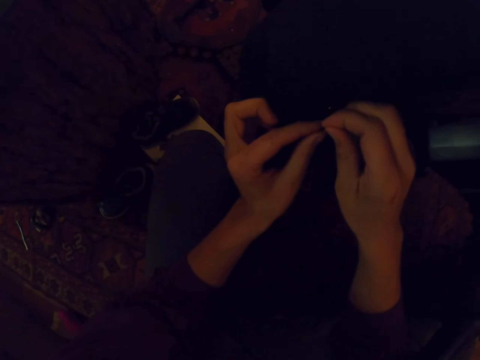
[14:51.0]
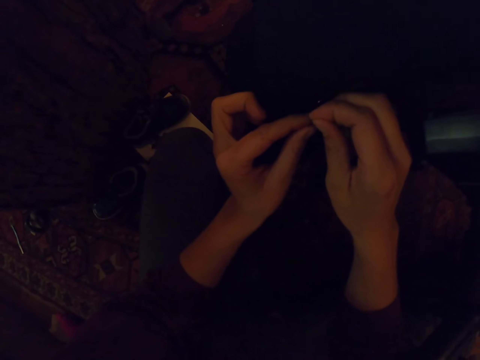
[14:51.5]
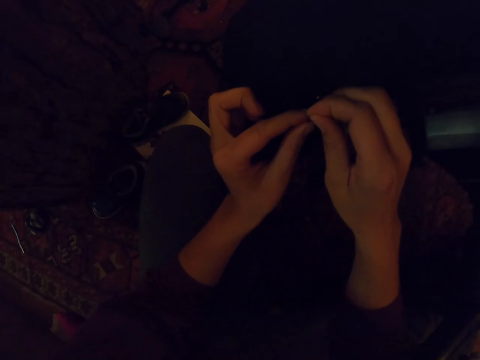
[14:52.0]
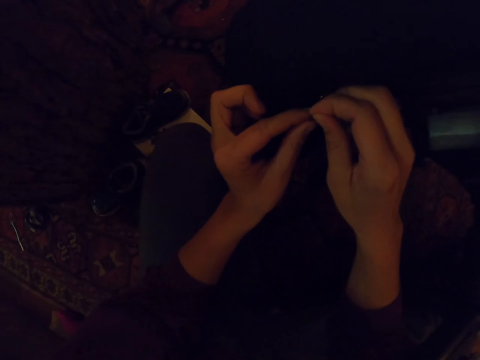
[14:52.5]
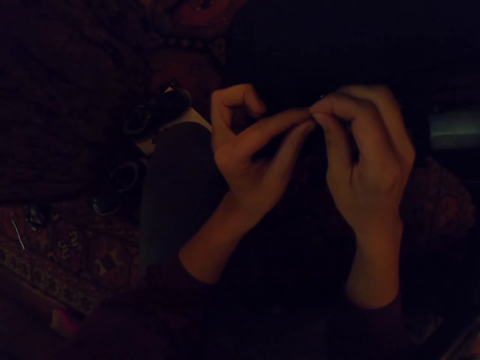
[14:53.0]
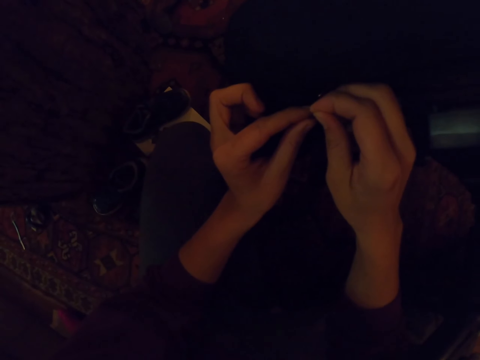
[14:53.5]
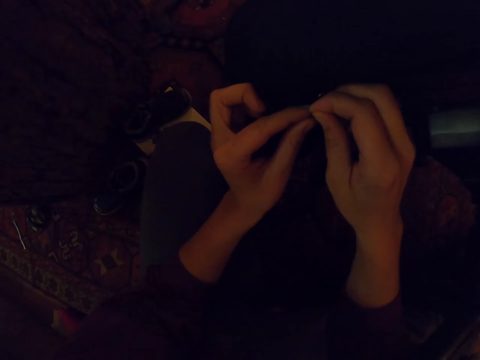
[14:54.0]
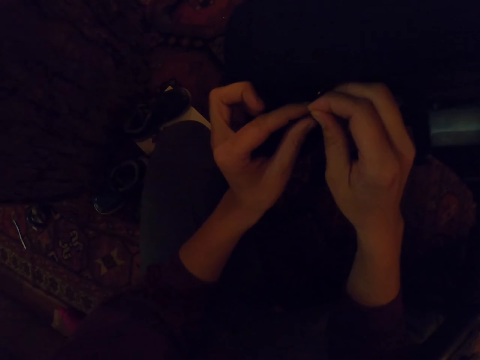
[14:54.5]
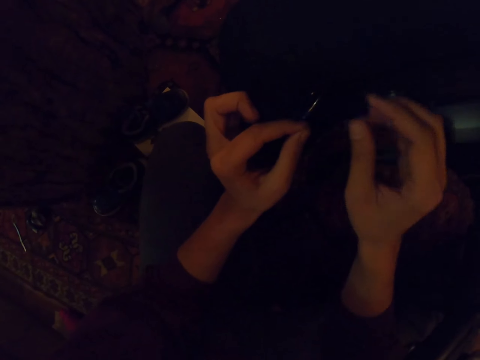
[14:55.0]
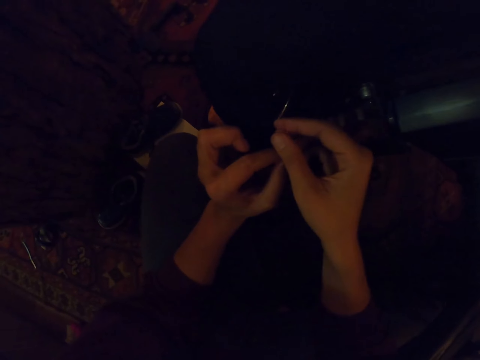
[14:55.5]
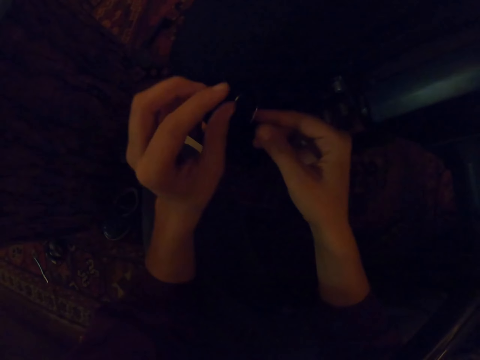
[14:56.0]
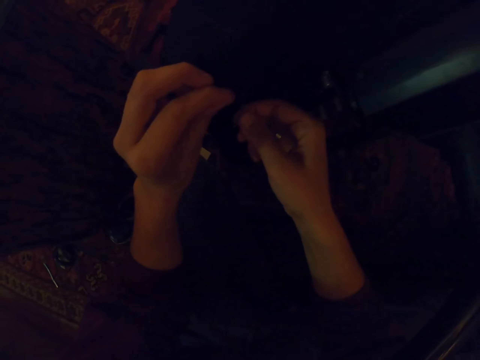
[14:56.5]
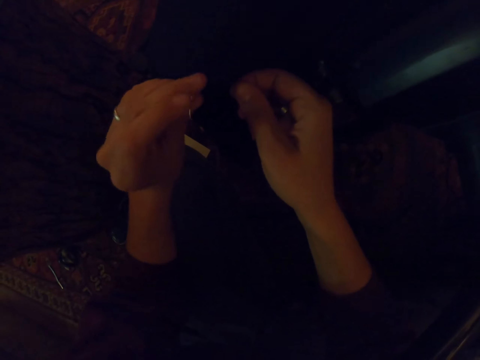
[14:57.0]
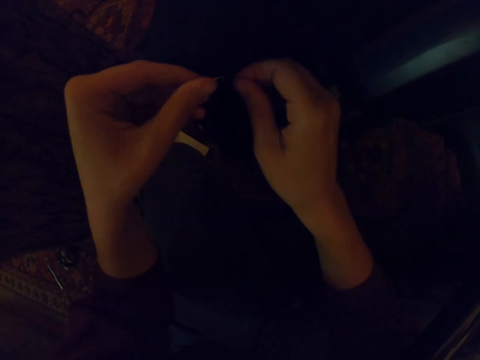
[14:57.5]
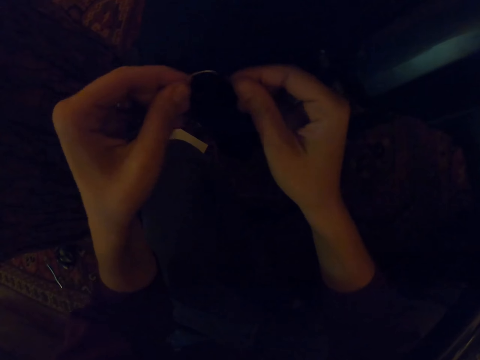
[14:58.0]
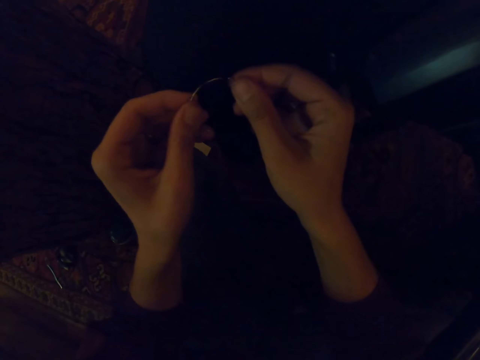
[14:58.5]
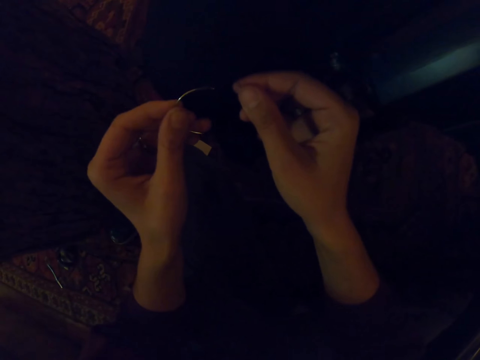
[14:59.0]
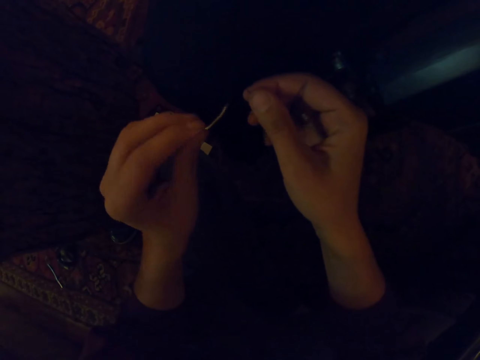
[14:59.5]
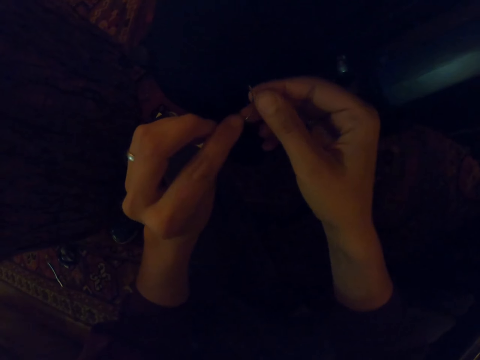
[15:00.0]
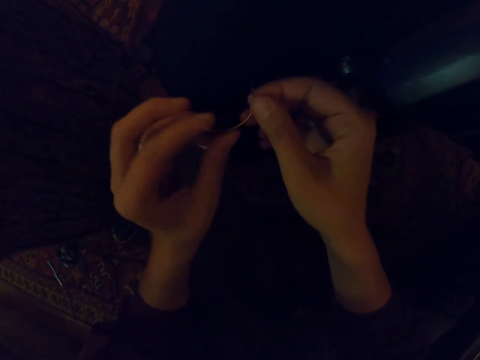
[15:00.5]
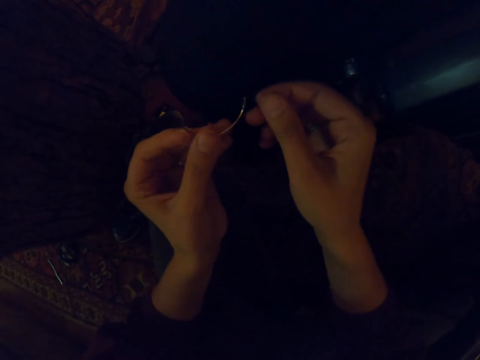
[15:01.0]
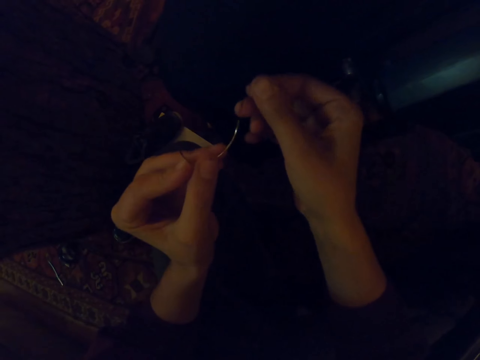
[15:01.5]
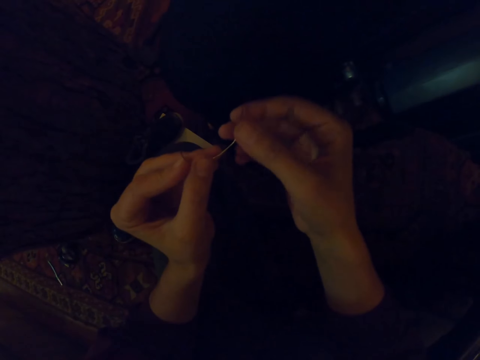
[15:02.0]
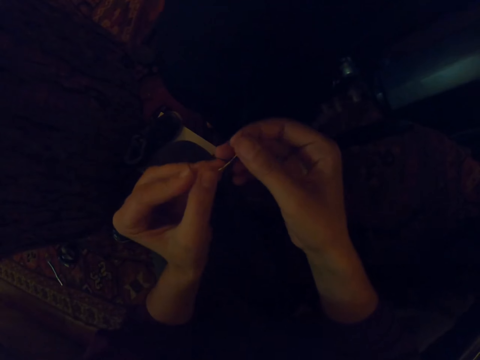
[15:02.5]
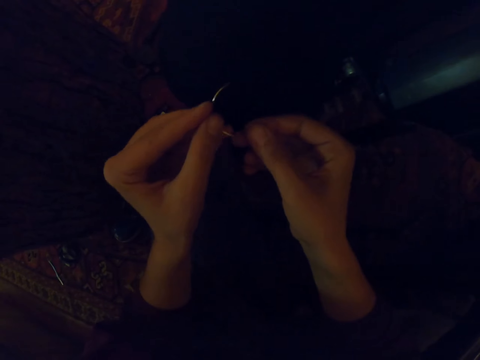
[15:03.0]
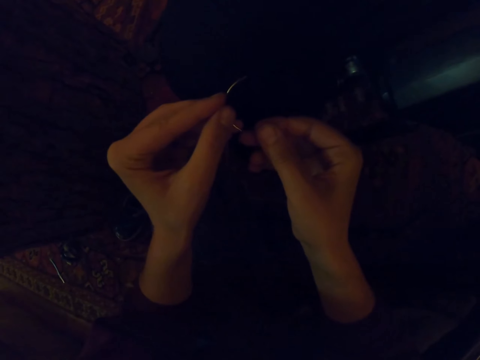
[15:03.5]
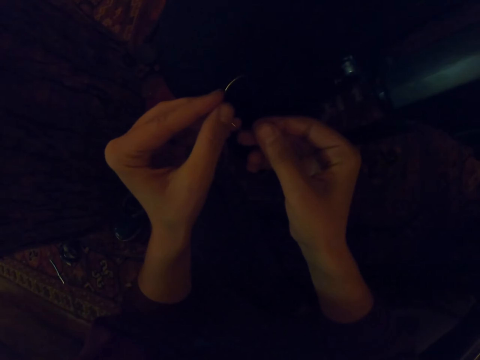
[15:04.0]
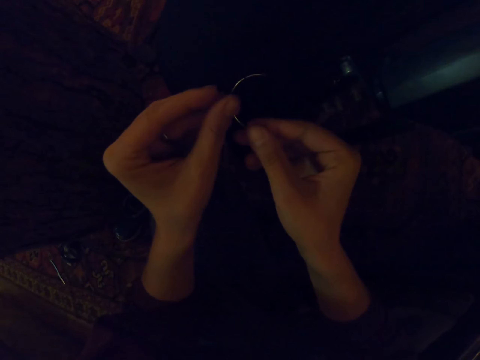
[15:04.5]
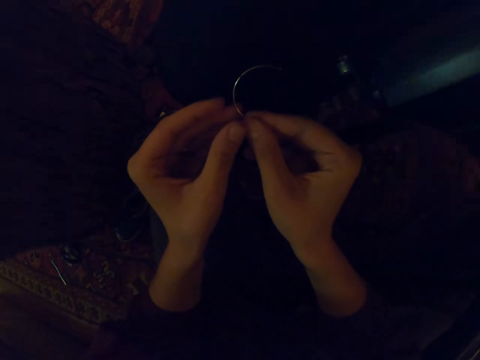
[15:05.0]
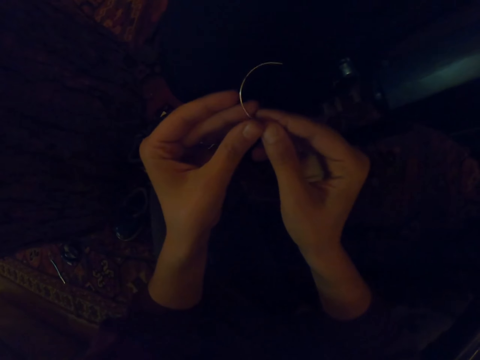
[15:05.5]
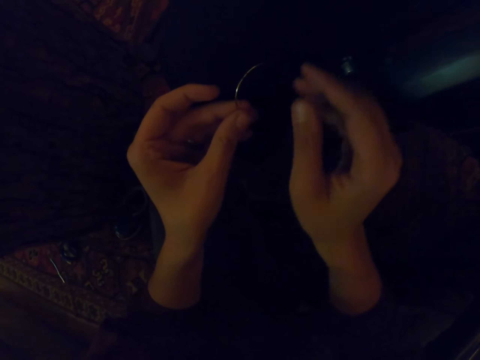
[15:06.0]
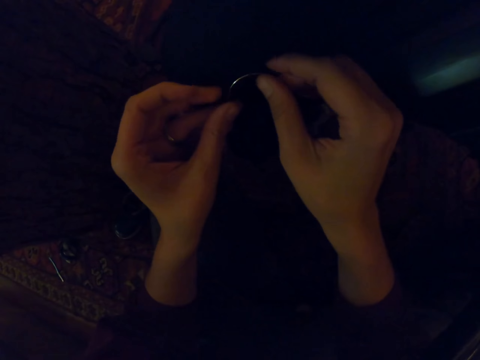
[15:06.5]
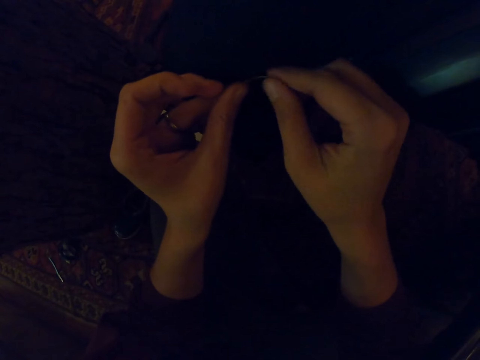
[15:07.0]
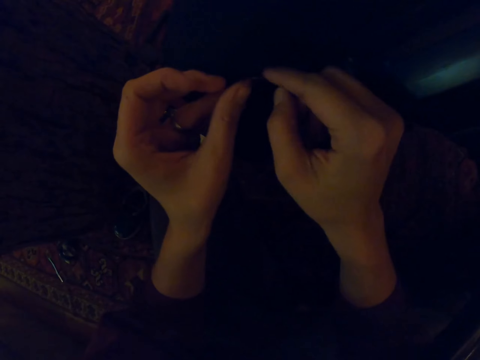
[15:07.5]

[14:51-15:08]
The camera wearer sews the seat.

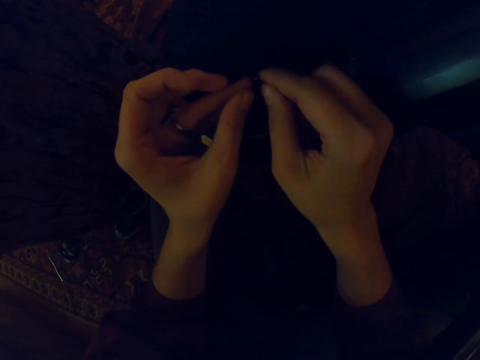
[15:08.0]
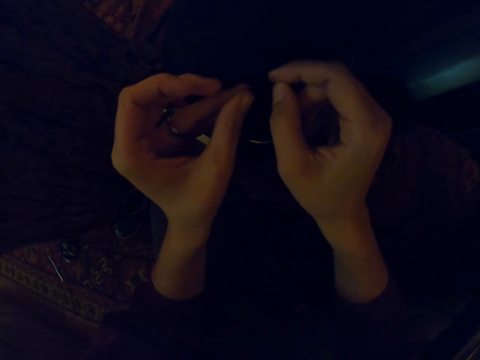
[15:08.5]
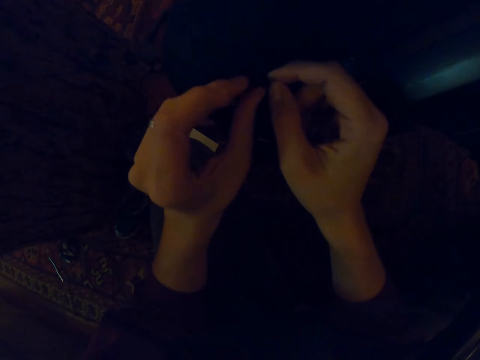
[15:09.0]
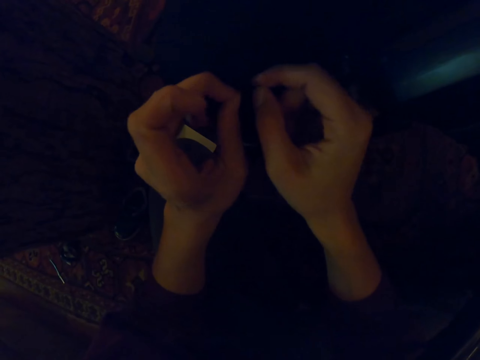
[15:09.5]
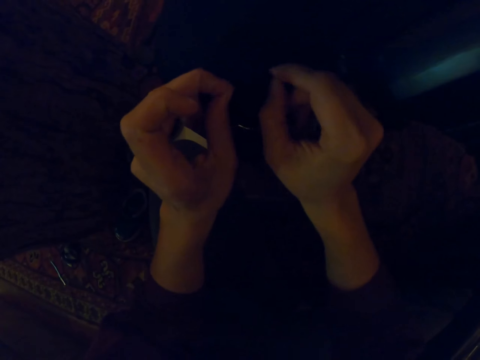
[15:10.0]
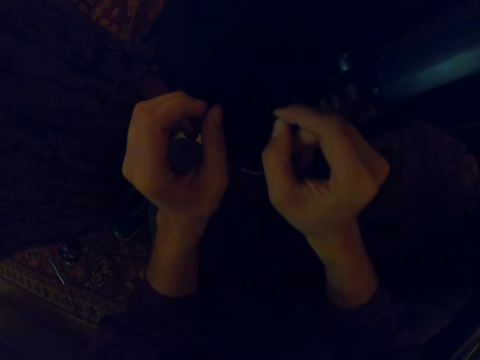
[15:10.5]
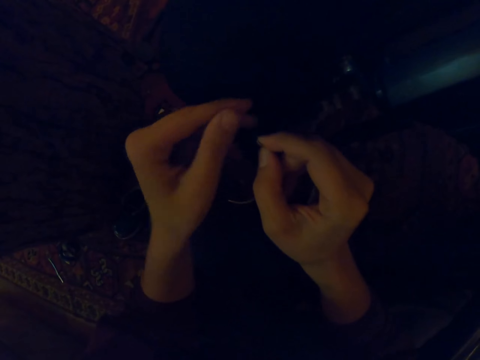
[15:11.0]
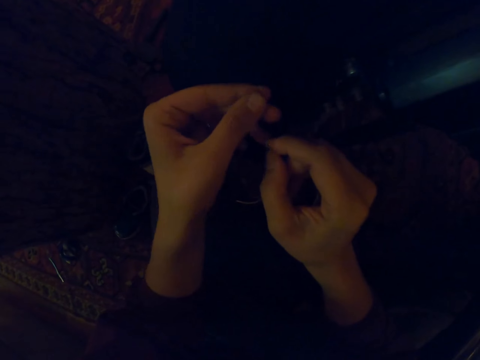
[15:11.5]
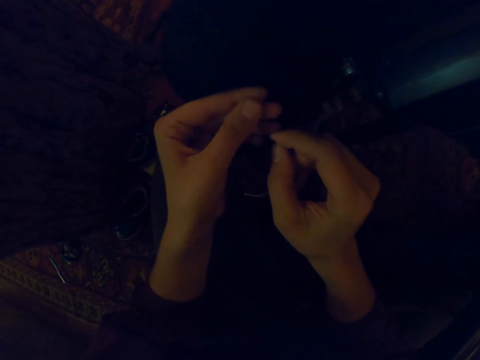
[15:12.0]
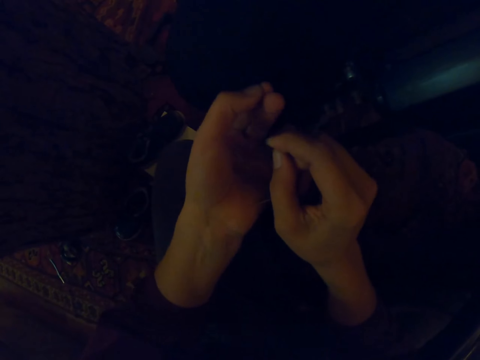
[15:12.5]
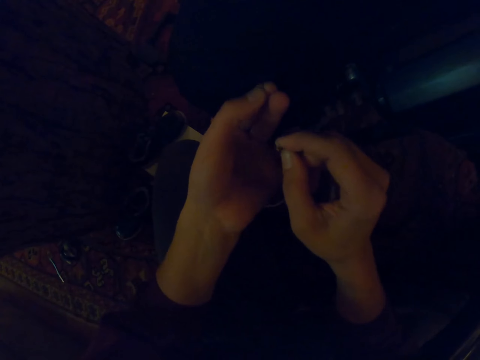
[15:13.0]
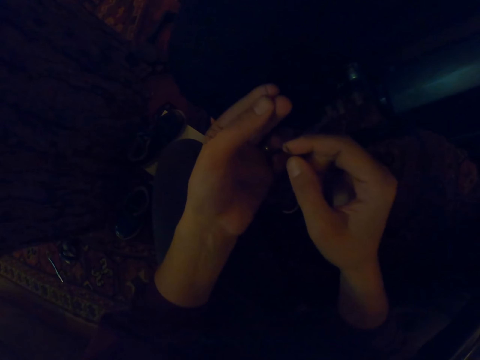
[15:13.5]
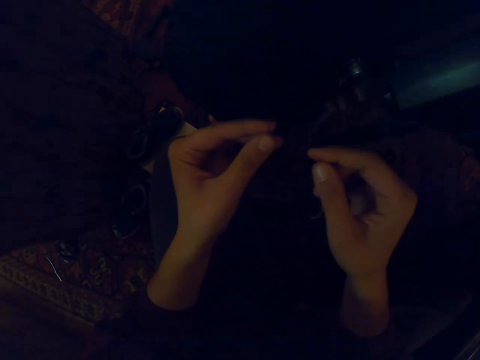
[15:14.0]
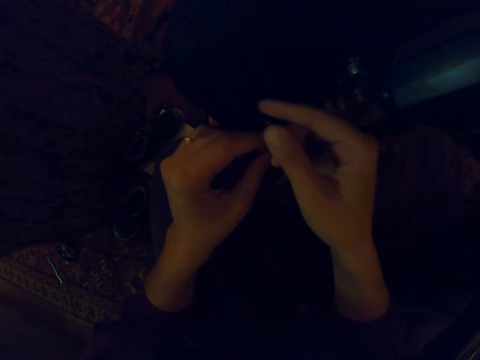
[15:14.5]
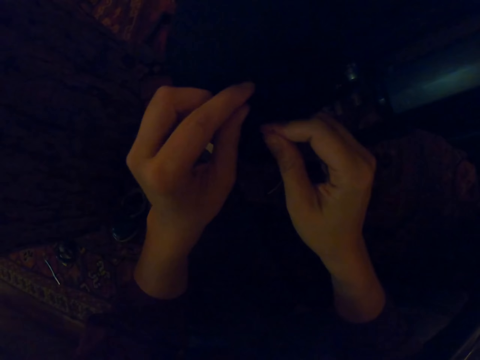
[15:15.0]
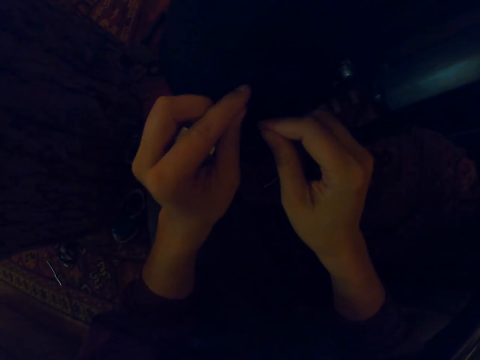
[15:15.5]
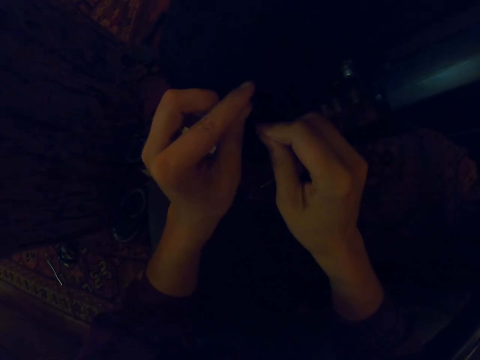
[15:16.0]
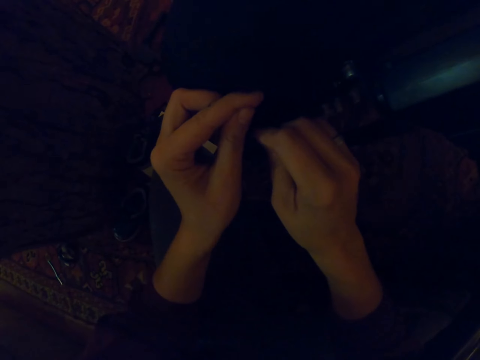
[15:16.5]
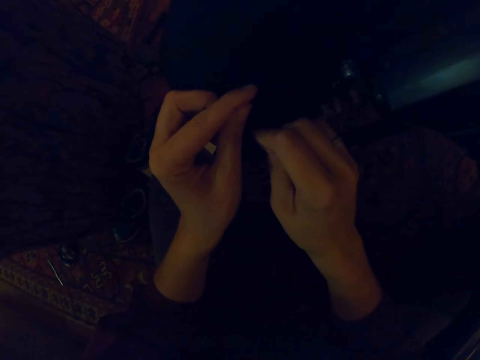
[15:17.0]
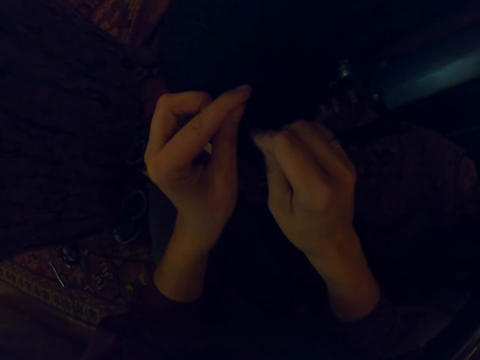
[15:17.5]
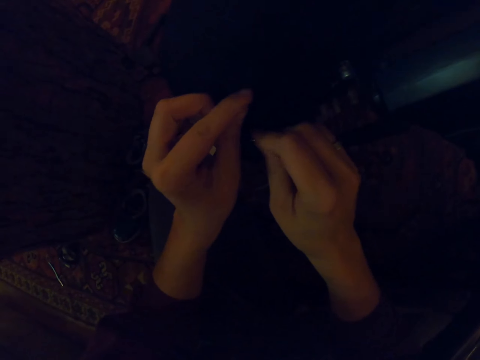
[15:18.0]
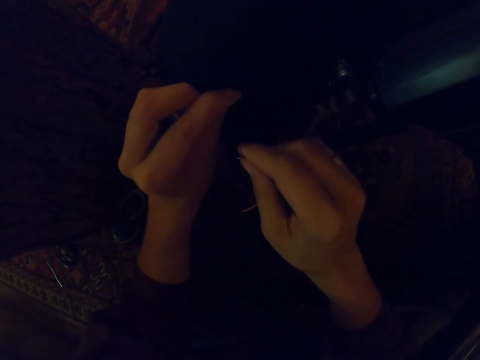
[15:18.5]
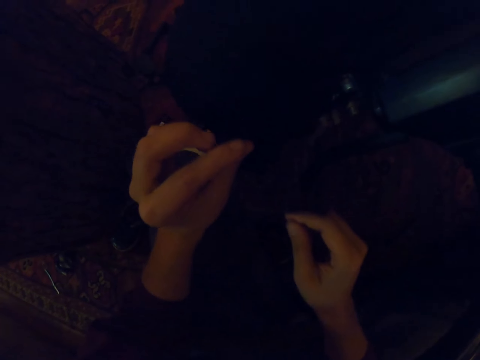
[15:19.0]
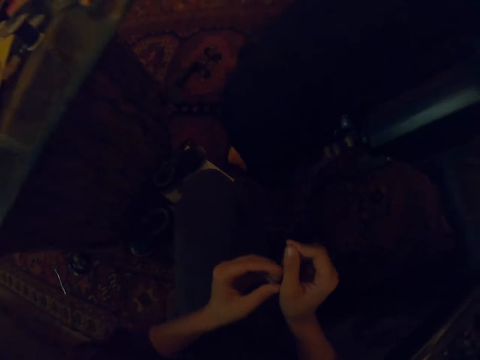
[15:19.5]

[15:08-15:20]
The camera wearer cuts the thread.
